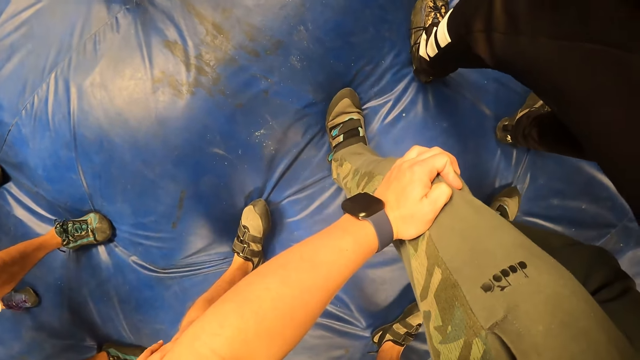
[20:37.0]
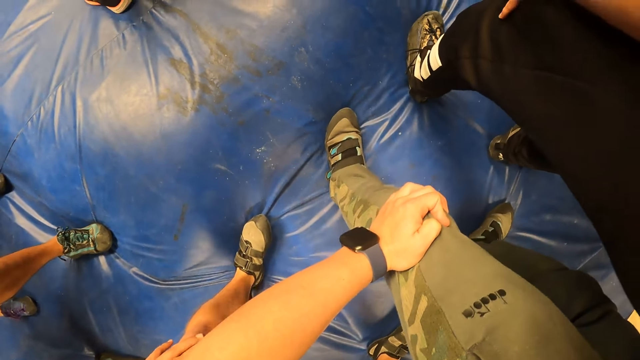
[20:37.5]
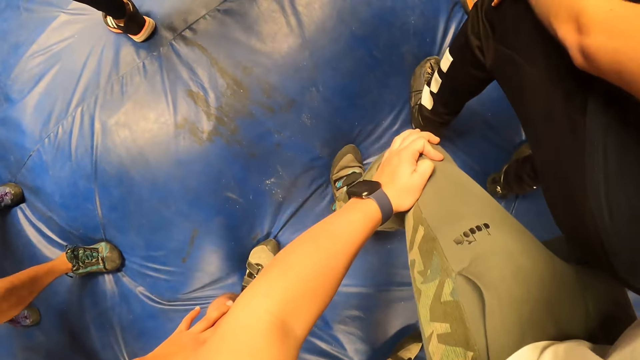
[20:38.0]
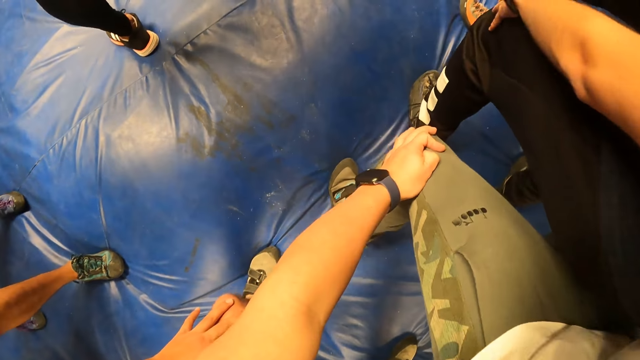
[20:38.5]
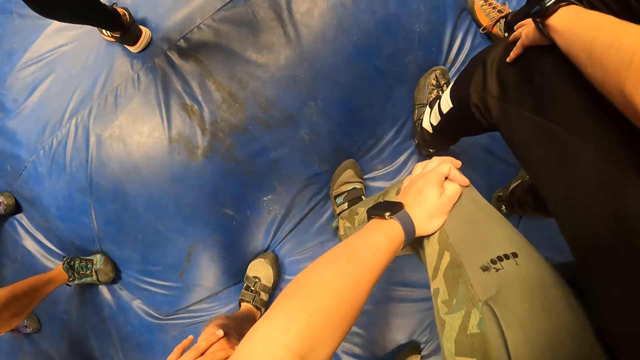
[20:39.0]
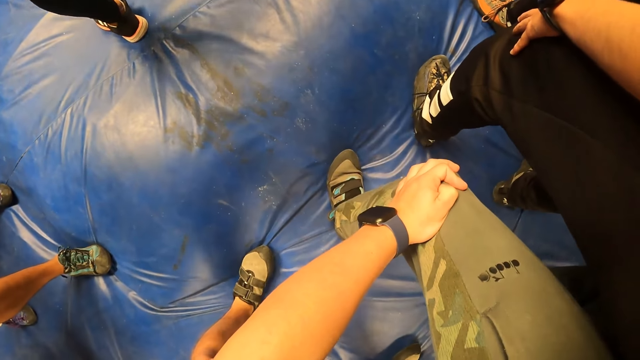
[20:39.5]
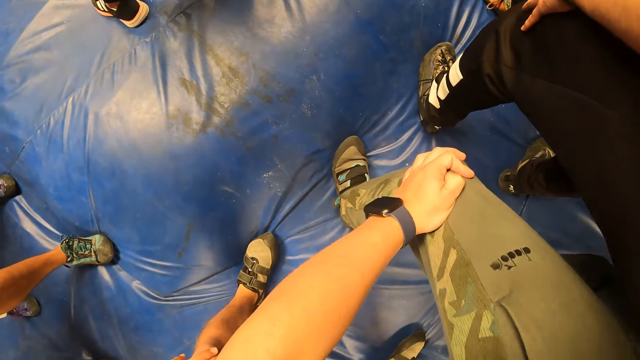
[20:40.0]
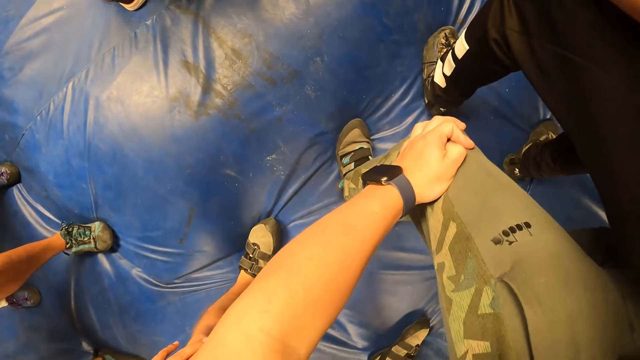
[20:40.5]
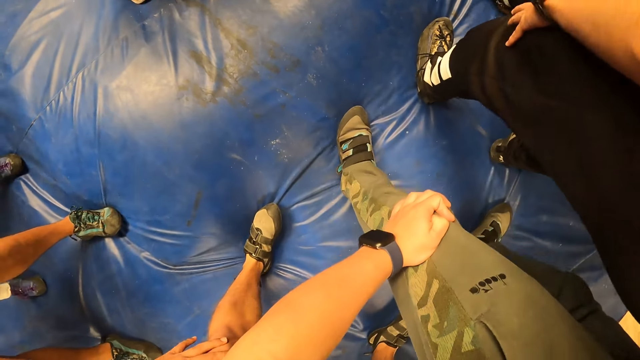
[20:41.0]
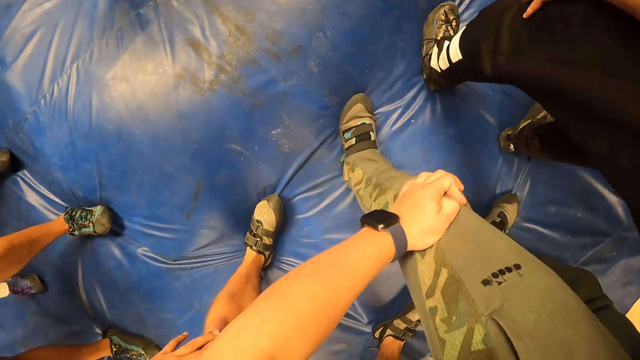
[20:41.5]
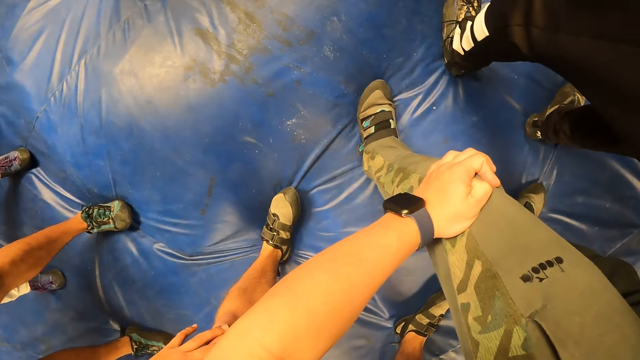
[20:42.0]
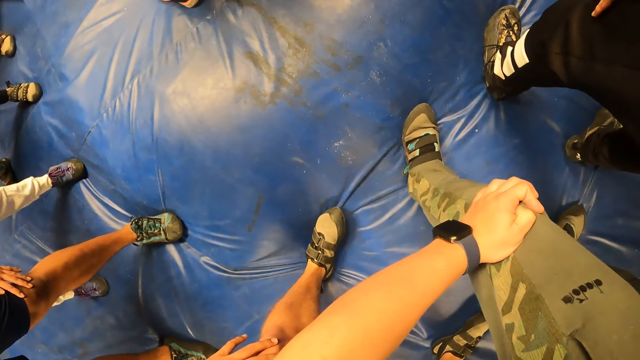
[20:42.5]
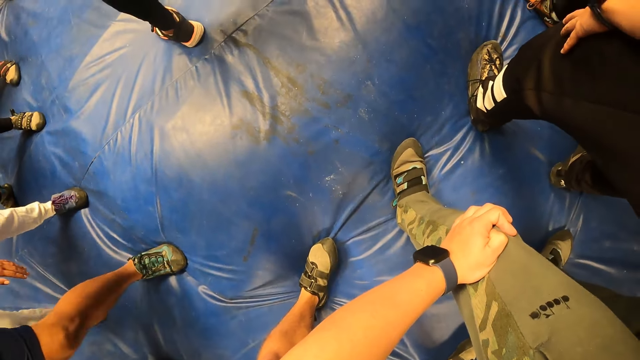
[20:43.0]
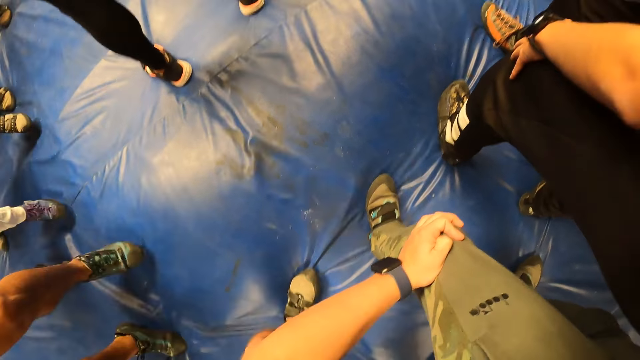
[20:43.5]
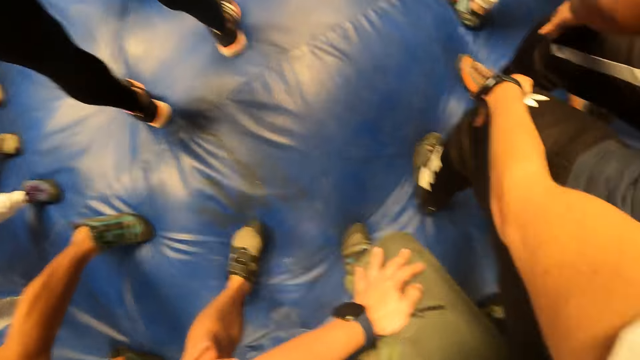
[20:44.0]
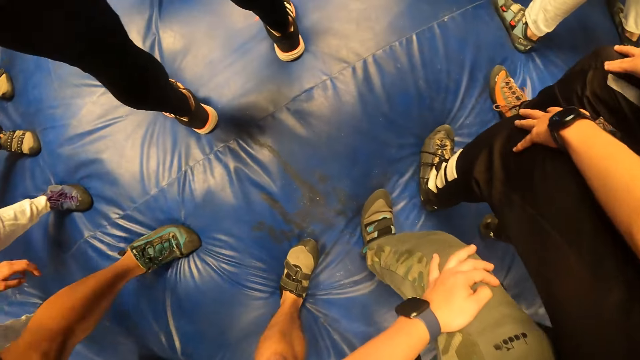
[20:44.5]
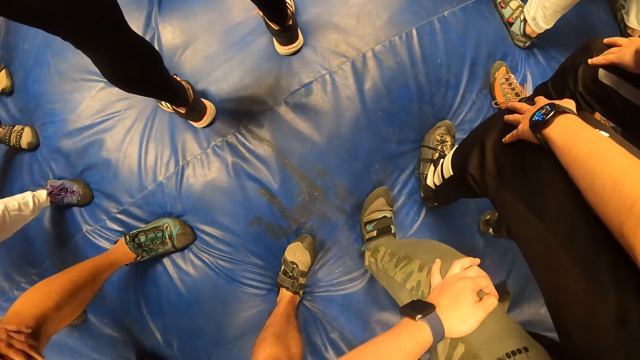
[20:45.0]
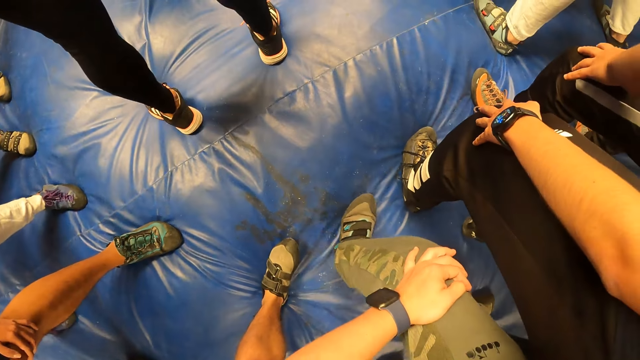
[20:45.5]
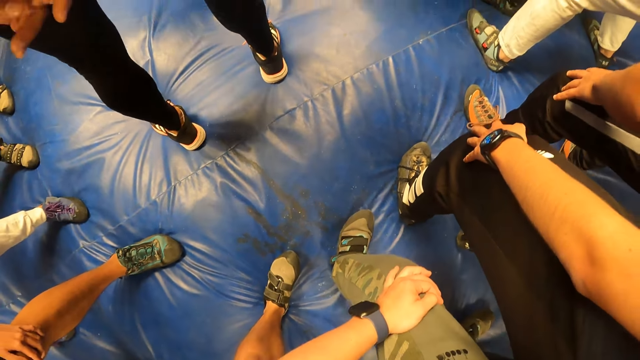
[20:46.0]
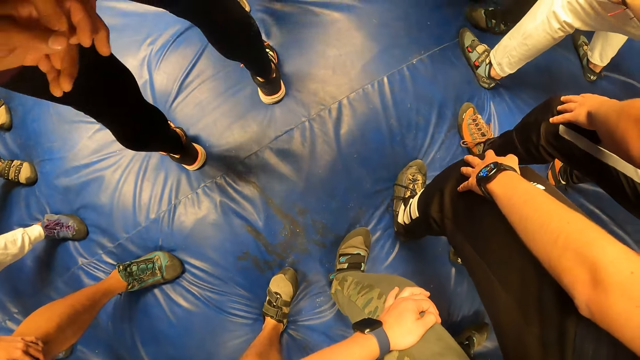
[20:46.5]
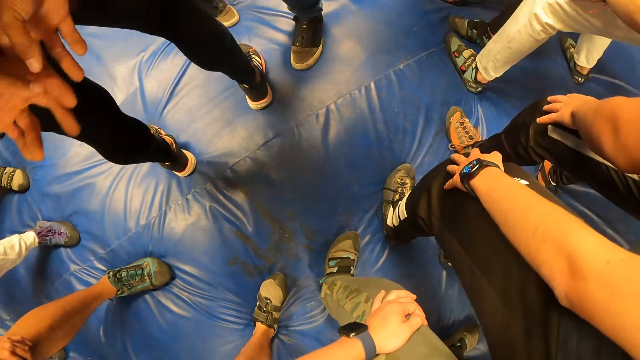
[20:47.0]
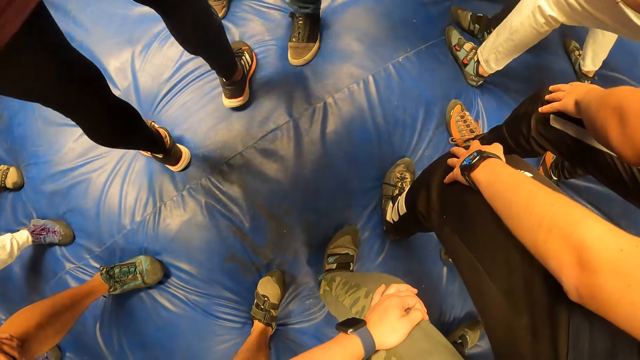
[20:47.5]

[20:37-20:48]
The camera wearer moves and looks around. They stop. They look around. They jump to the left side along with others in the gym. They walk. They stop.

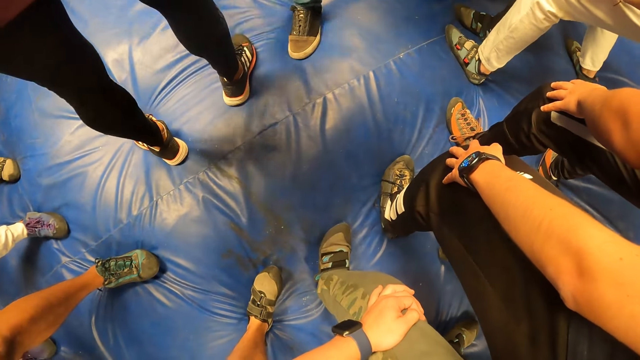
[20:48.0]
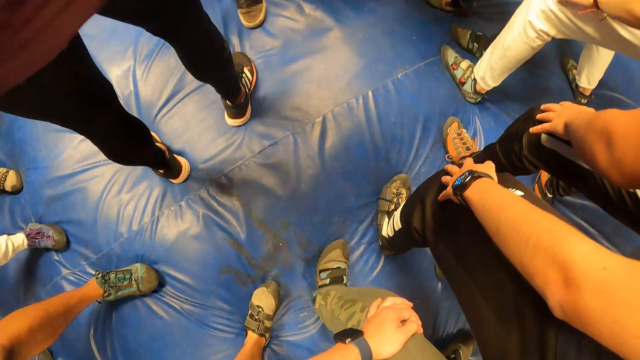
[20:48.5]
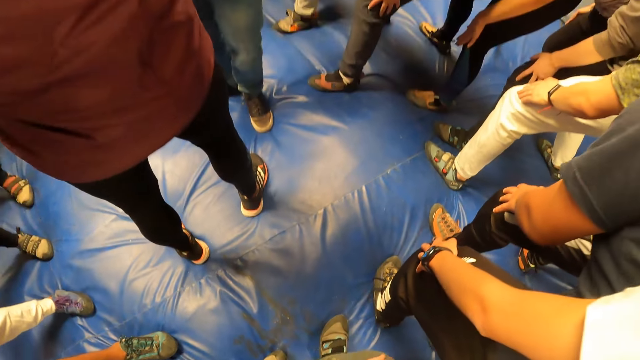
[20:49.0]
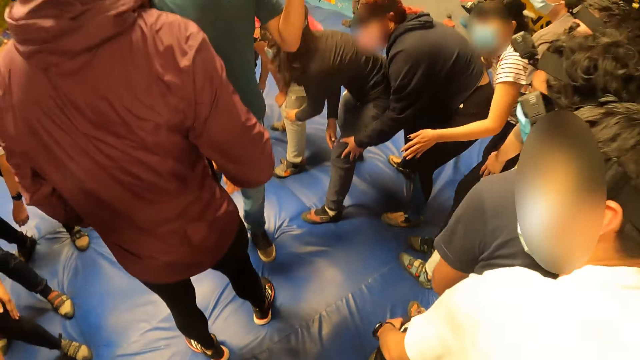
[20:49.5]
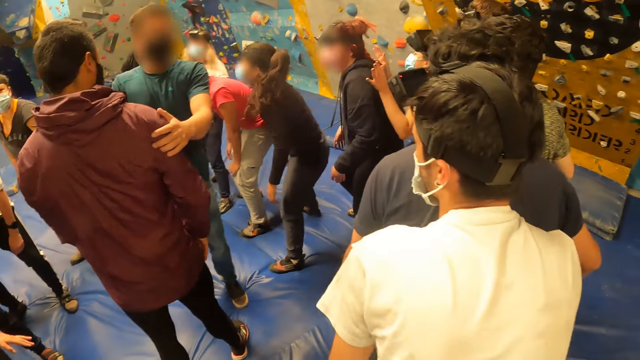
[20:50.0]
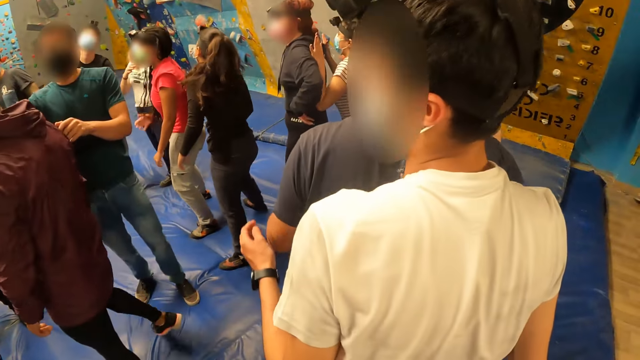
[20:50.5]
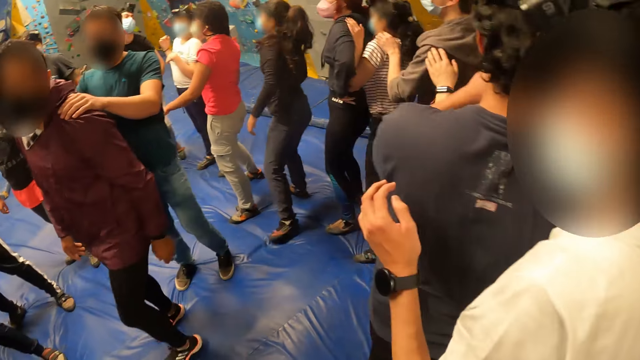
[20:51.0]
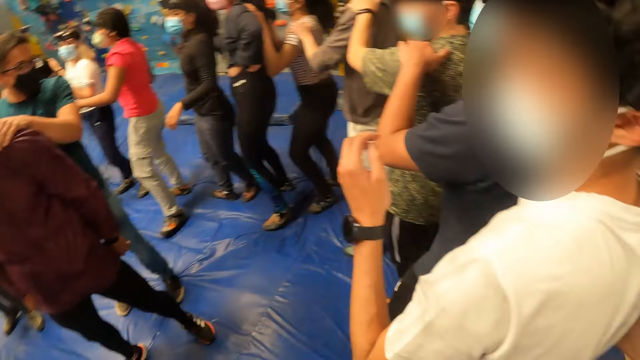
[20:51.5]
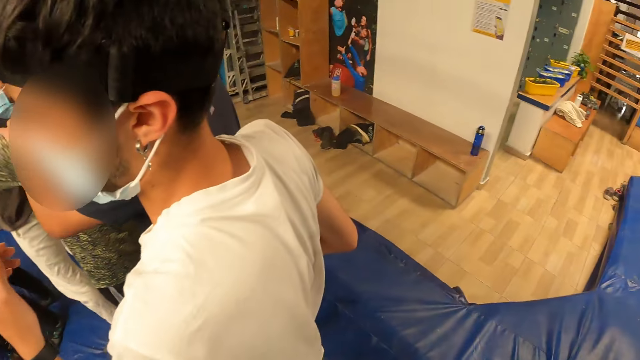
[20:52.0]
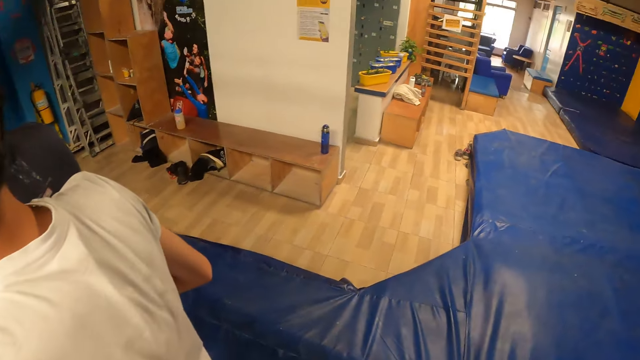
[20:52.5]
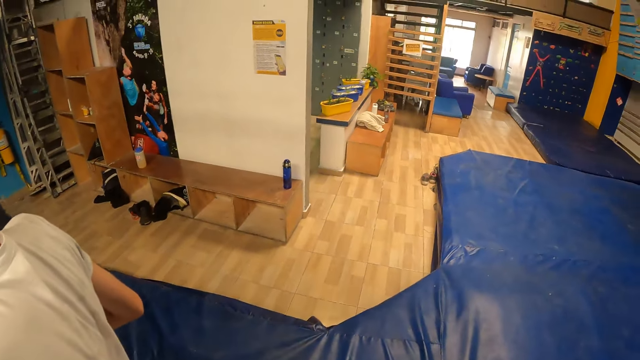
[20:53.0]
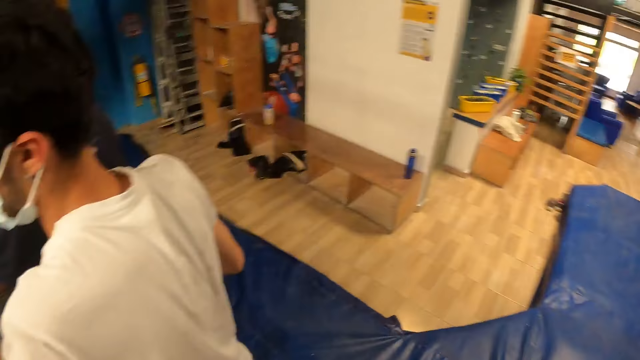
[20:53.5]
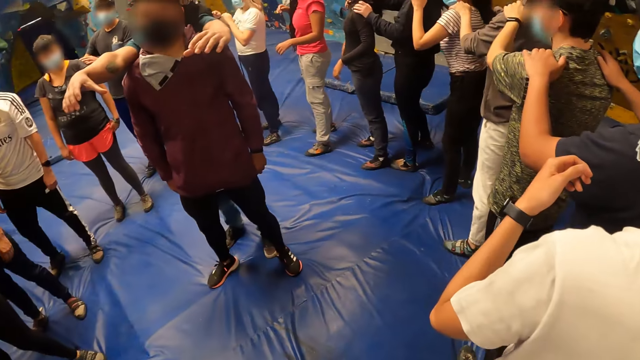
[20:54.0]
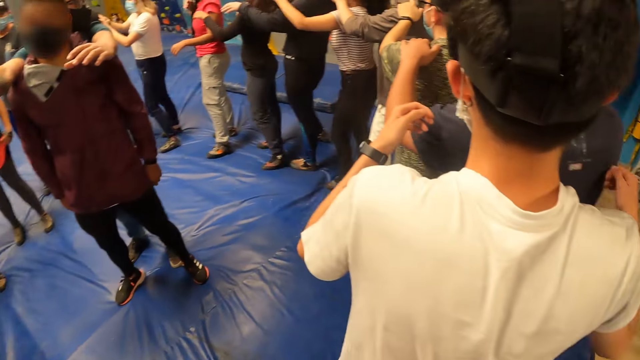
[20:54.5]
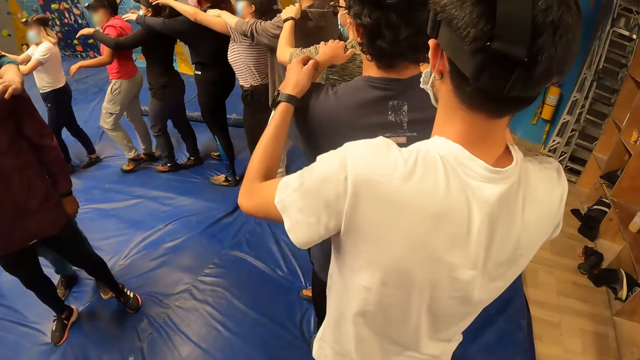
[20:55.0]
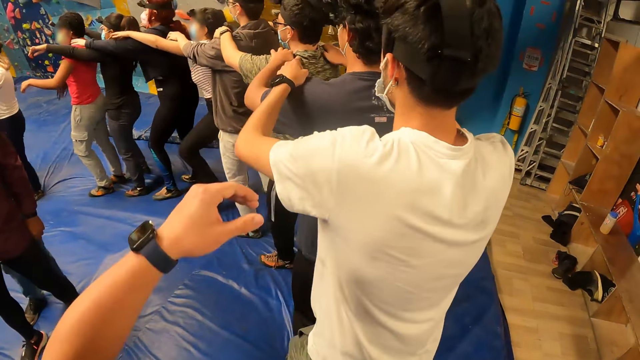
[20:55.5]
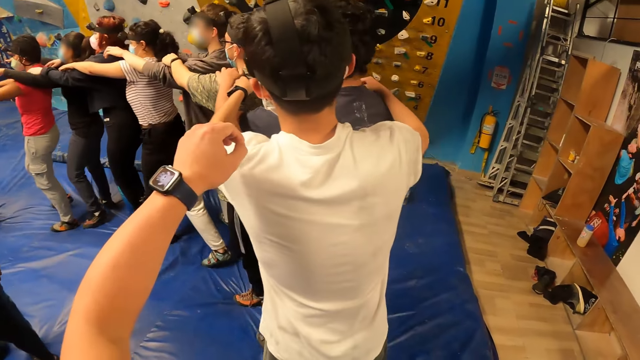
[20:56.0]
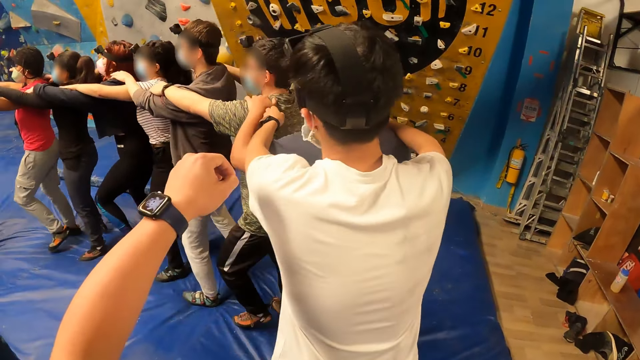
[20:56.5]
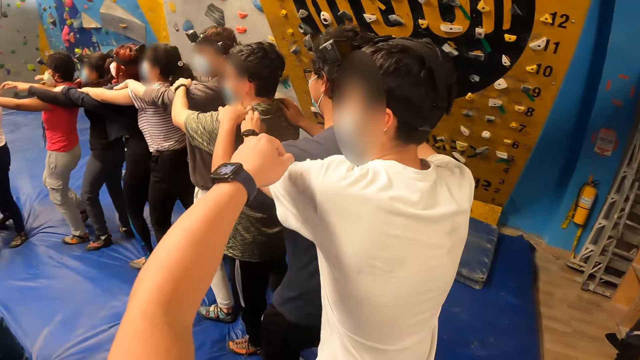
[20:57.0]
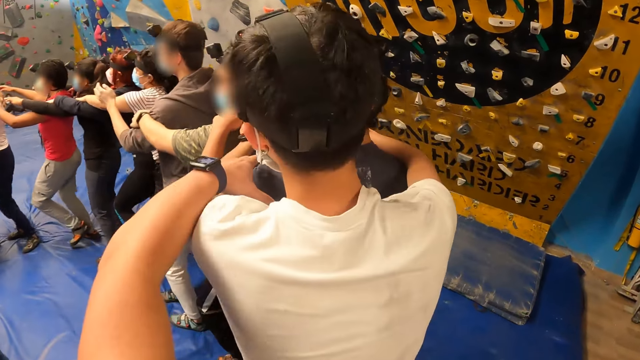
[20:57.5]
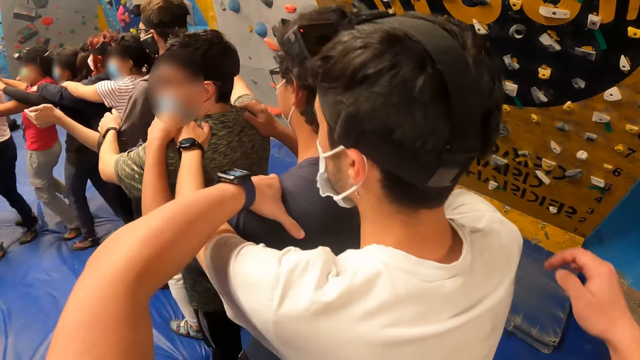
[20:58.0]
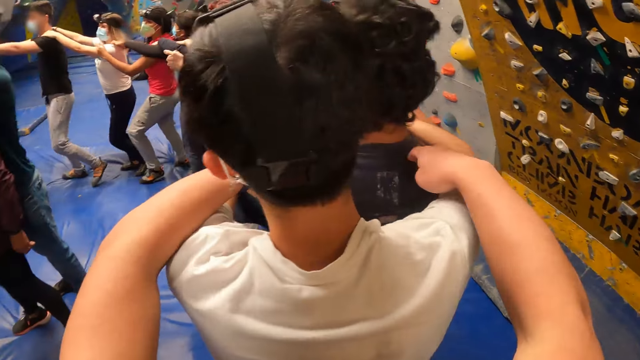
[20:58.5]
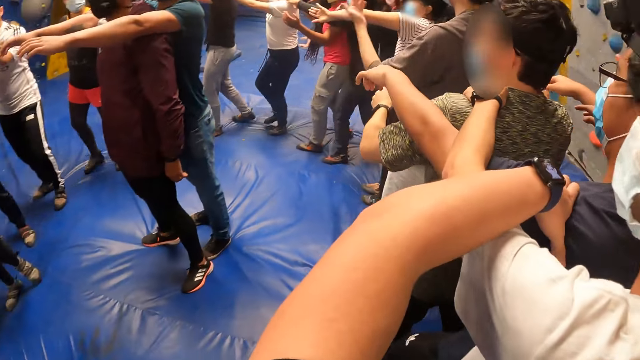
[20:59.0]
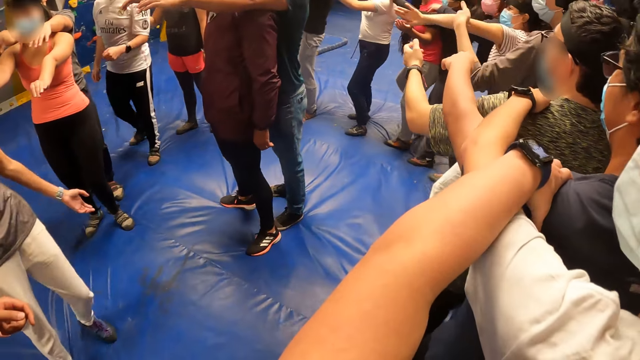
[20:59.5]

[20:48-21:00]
The camera wearer stands straight along with others in the gym. He looks around. A man places both hands on another man's shoulder. The camera wearer stretches his hand. He walks around. He places his left hand on the left shoulder of another man. He places his right hand on the right shoulder of the man.
